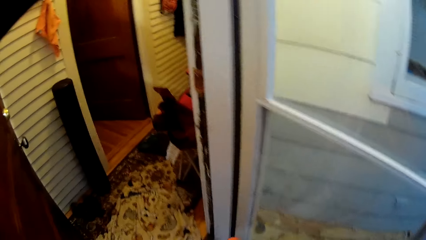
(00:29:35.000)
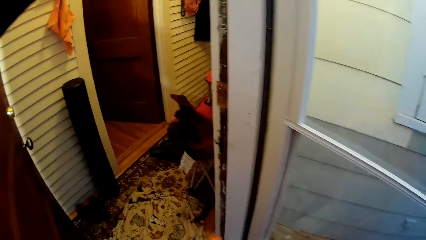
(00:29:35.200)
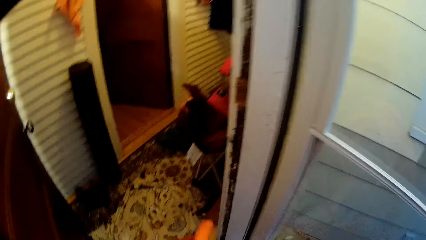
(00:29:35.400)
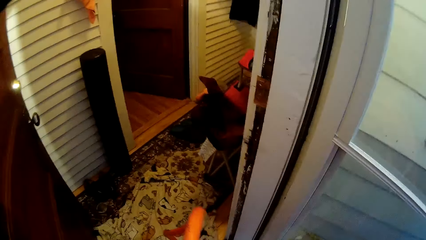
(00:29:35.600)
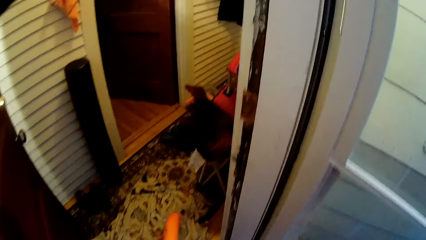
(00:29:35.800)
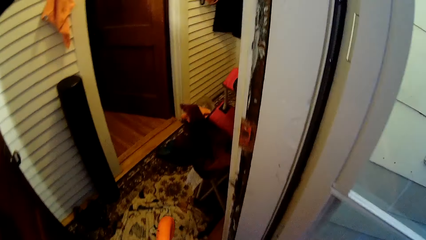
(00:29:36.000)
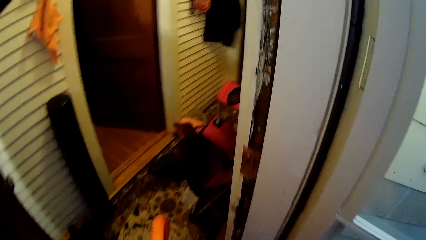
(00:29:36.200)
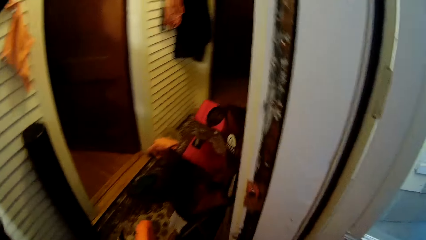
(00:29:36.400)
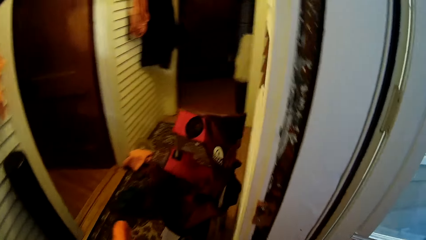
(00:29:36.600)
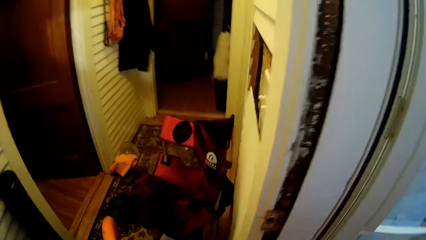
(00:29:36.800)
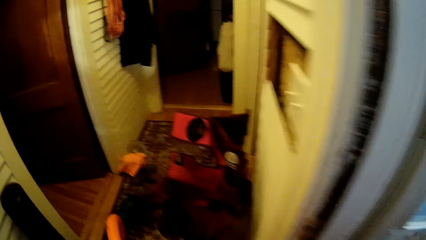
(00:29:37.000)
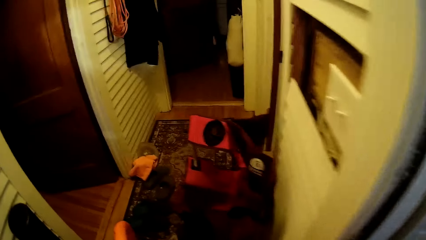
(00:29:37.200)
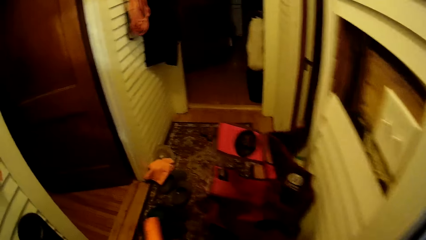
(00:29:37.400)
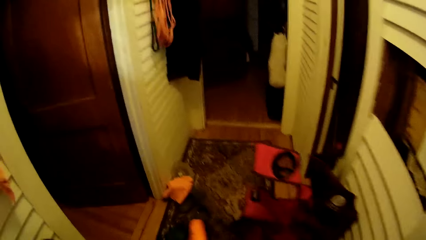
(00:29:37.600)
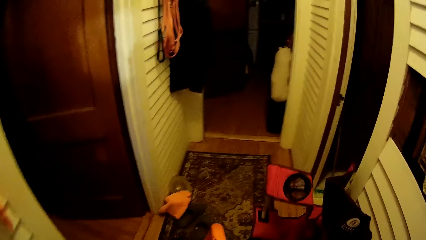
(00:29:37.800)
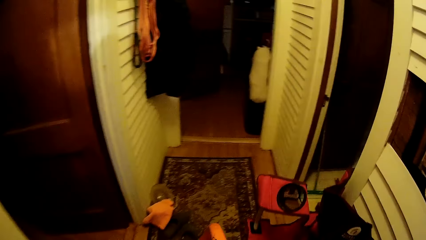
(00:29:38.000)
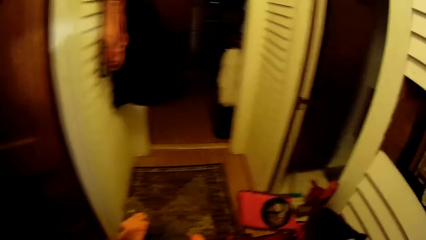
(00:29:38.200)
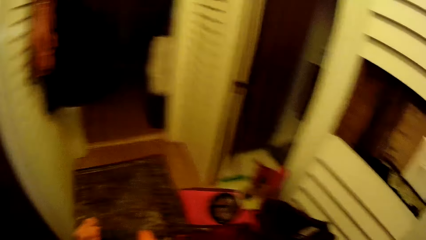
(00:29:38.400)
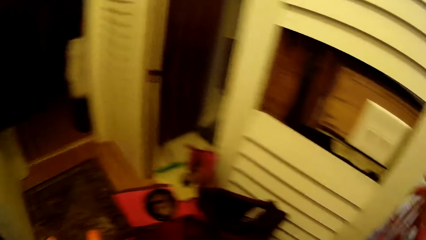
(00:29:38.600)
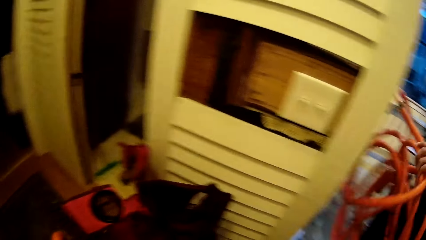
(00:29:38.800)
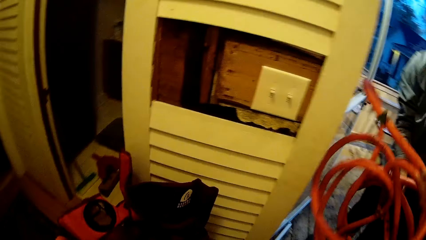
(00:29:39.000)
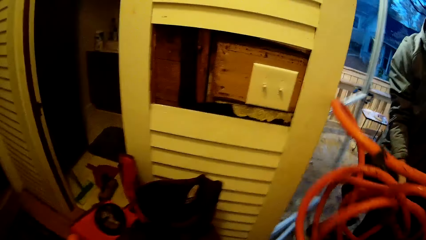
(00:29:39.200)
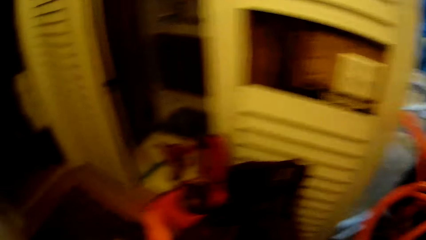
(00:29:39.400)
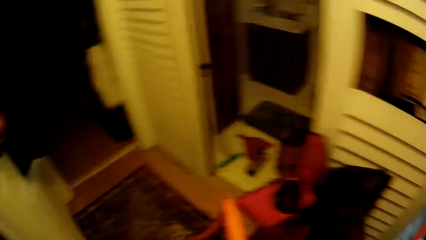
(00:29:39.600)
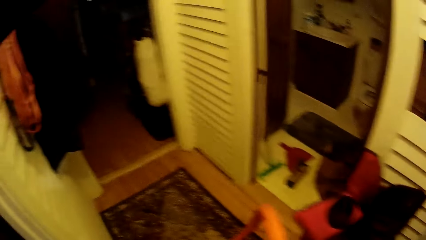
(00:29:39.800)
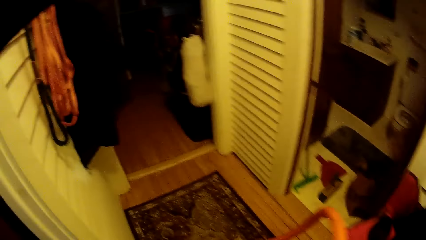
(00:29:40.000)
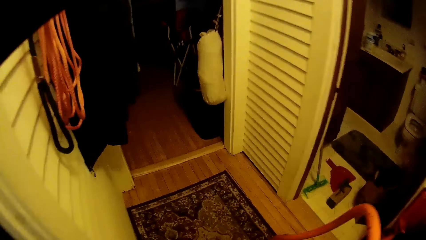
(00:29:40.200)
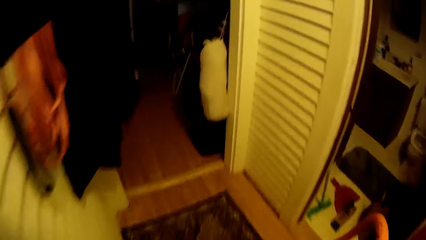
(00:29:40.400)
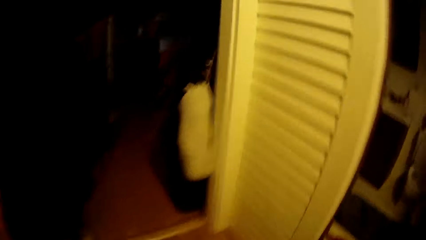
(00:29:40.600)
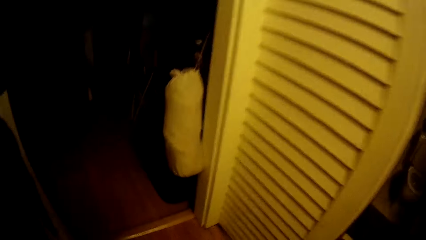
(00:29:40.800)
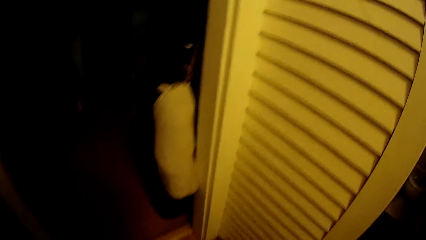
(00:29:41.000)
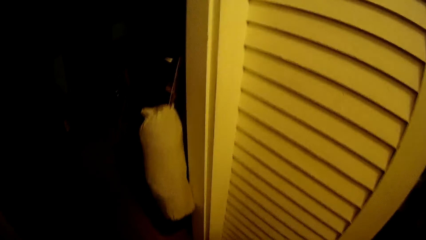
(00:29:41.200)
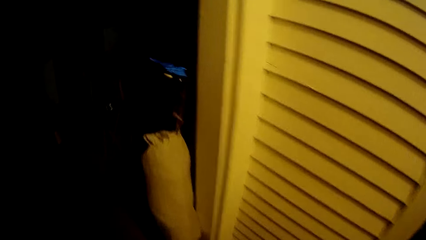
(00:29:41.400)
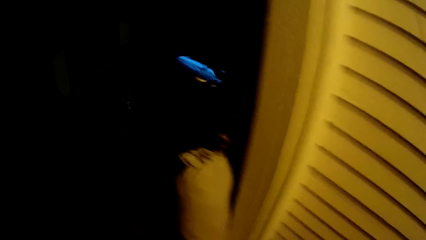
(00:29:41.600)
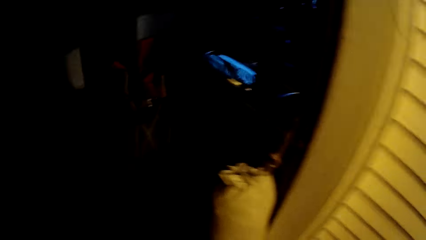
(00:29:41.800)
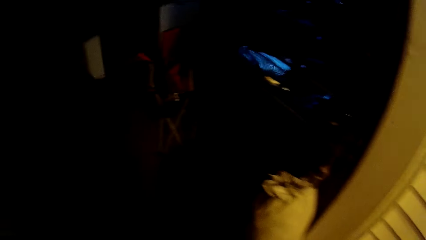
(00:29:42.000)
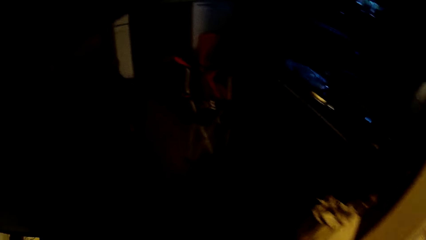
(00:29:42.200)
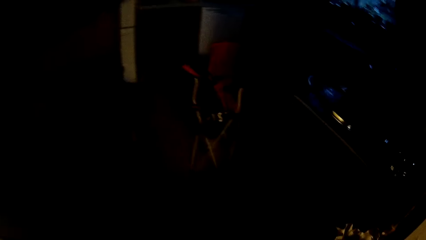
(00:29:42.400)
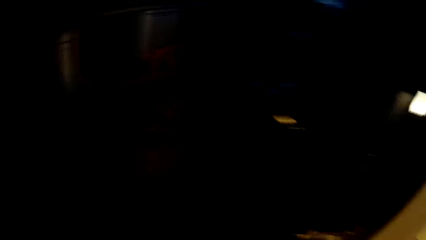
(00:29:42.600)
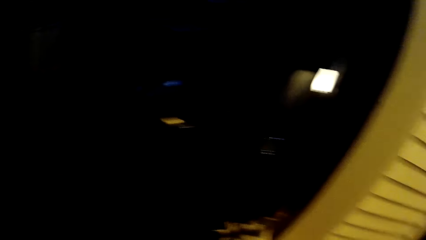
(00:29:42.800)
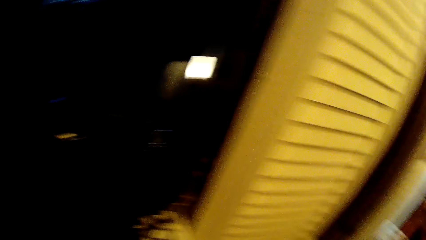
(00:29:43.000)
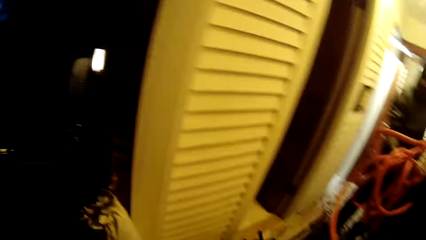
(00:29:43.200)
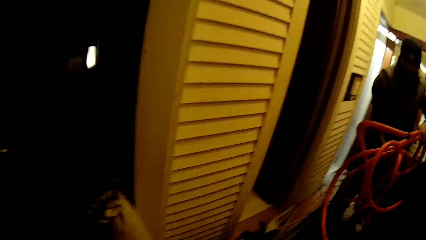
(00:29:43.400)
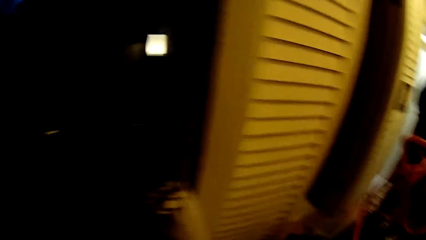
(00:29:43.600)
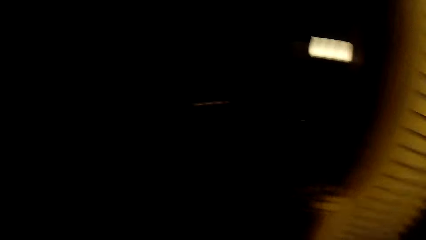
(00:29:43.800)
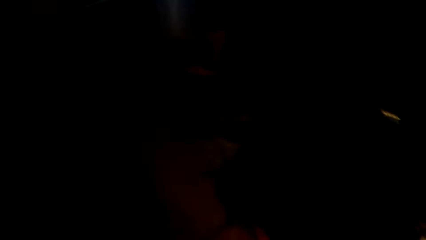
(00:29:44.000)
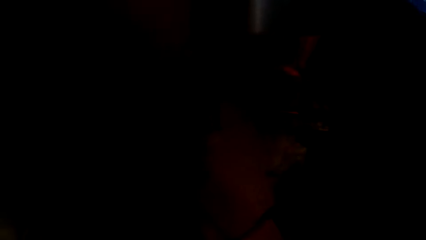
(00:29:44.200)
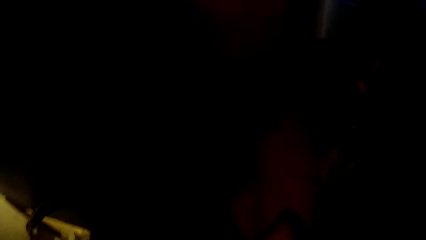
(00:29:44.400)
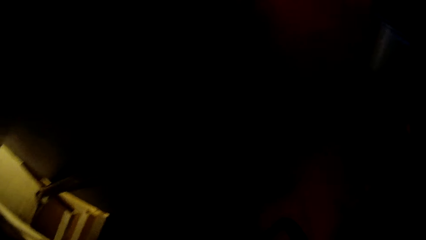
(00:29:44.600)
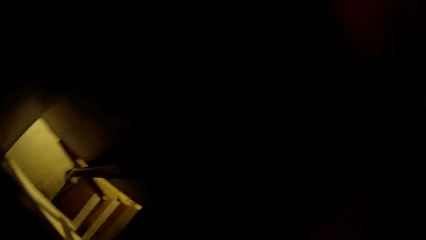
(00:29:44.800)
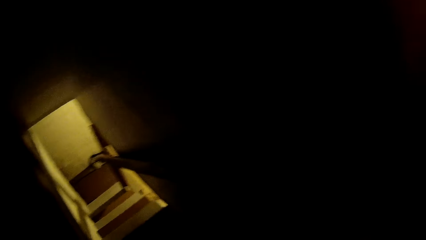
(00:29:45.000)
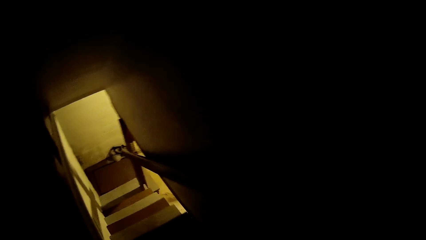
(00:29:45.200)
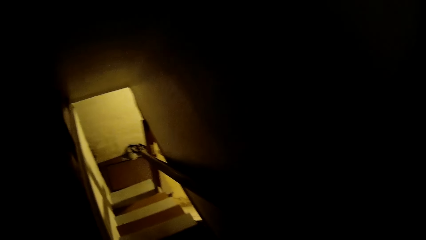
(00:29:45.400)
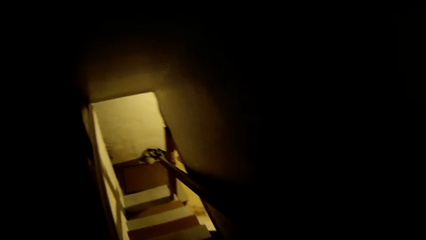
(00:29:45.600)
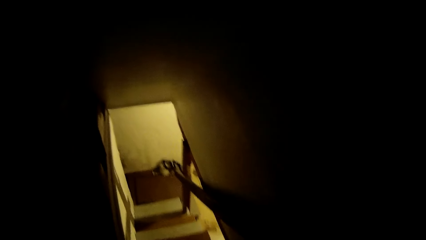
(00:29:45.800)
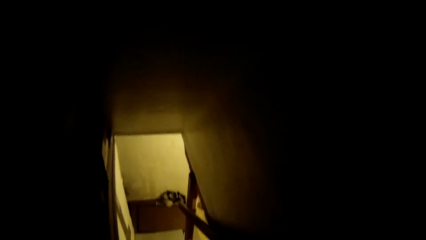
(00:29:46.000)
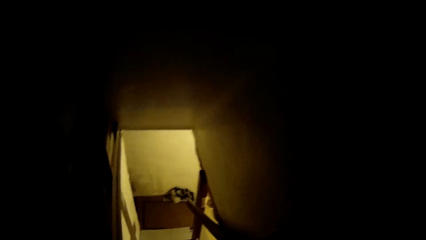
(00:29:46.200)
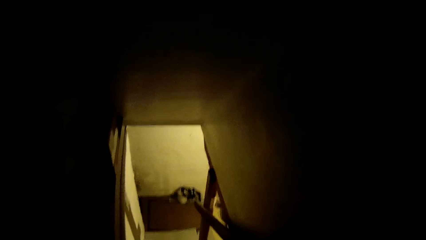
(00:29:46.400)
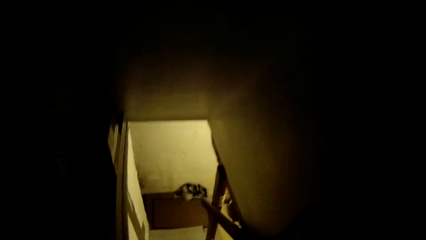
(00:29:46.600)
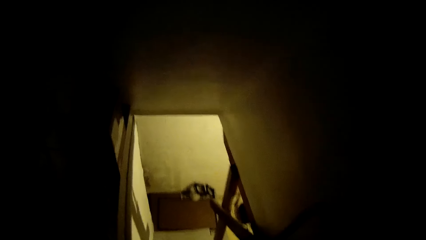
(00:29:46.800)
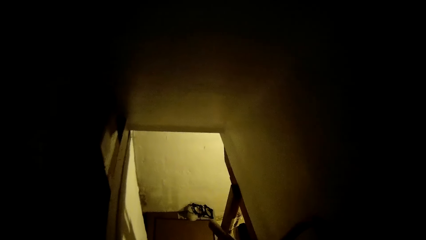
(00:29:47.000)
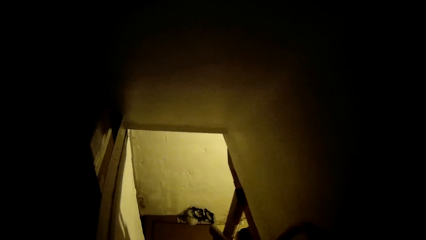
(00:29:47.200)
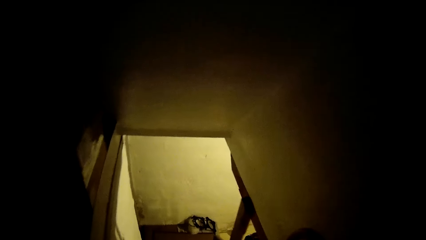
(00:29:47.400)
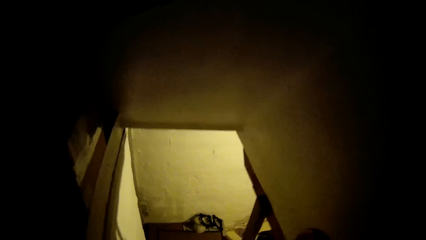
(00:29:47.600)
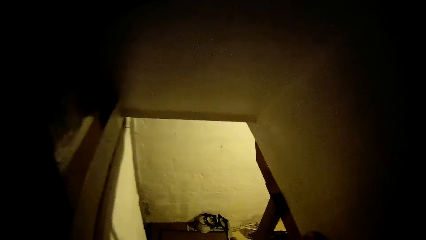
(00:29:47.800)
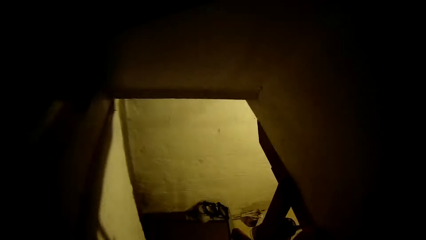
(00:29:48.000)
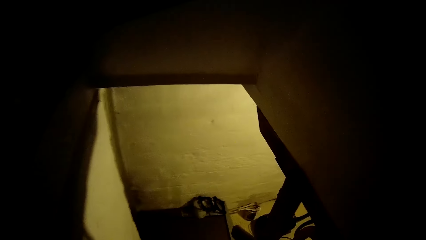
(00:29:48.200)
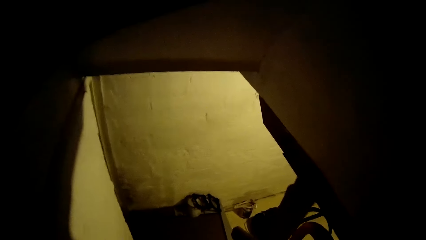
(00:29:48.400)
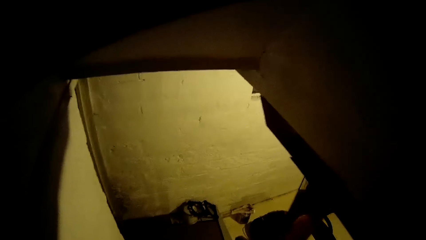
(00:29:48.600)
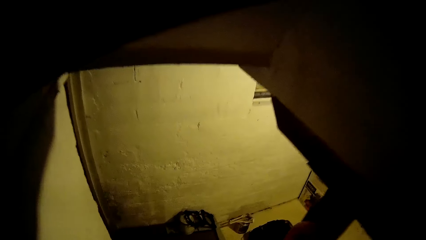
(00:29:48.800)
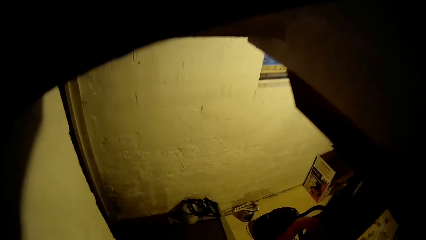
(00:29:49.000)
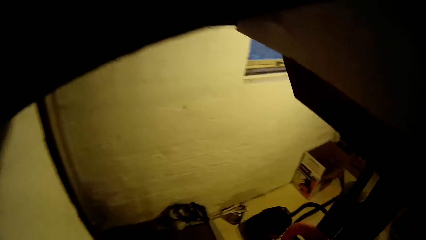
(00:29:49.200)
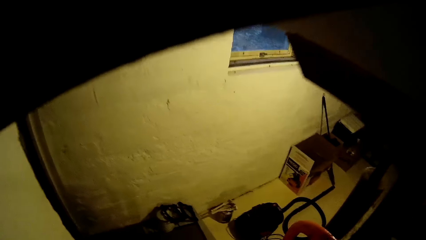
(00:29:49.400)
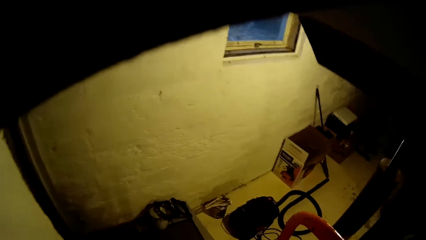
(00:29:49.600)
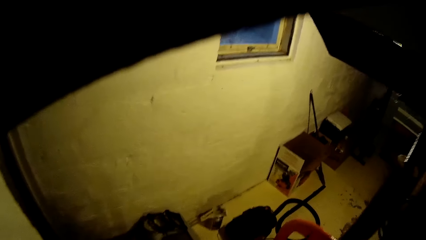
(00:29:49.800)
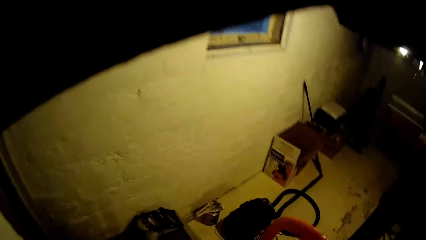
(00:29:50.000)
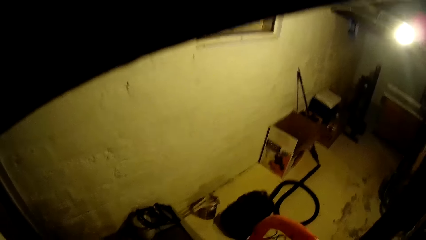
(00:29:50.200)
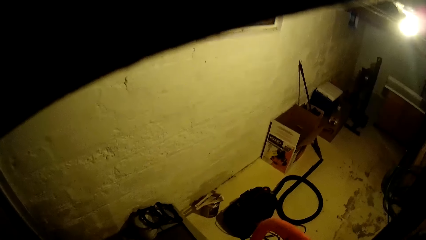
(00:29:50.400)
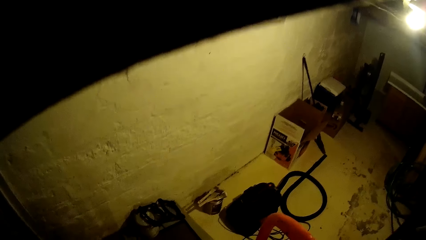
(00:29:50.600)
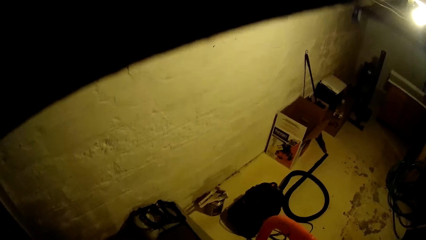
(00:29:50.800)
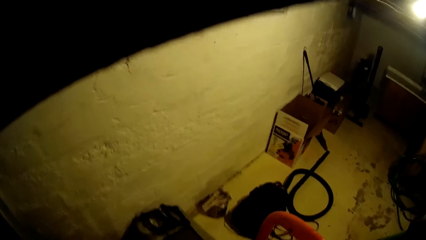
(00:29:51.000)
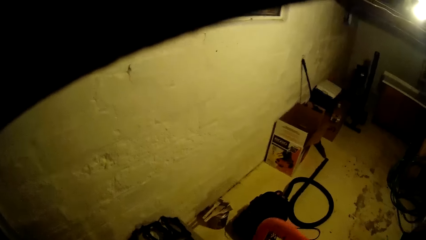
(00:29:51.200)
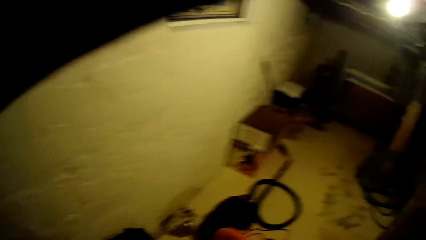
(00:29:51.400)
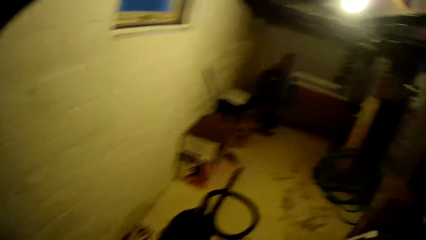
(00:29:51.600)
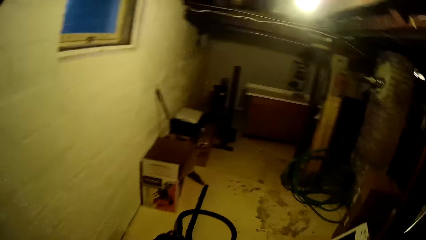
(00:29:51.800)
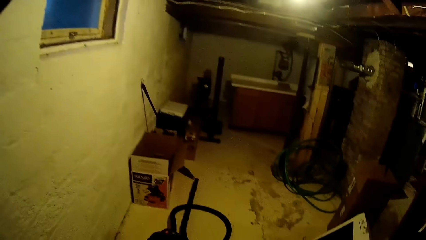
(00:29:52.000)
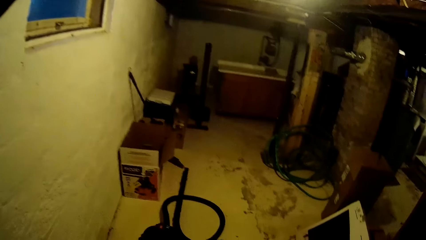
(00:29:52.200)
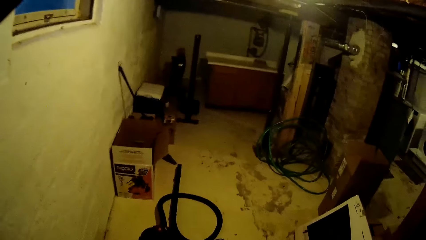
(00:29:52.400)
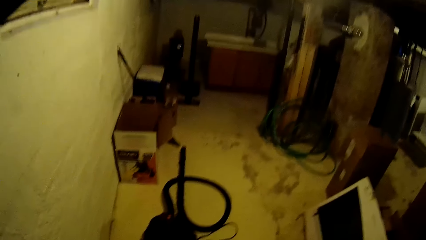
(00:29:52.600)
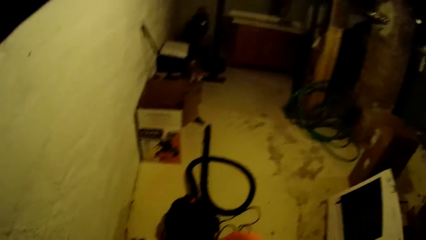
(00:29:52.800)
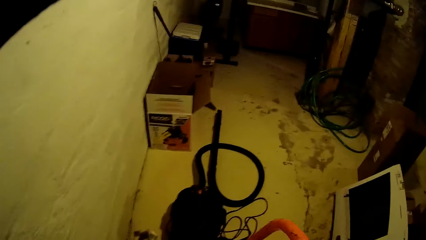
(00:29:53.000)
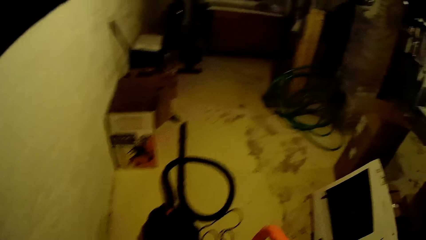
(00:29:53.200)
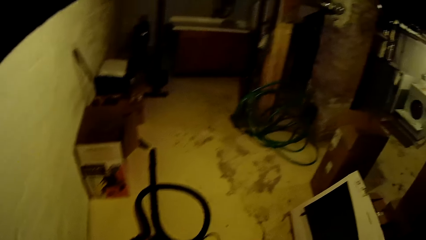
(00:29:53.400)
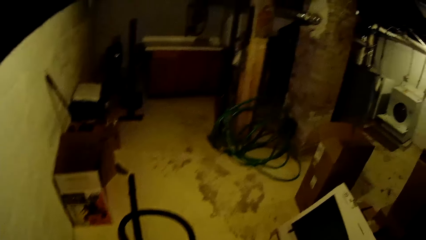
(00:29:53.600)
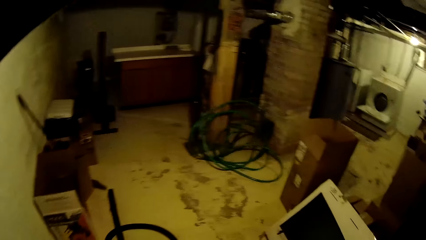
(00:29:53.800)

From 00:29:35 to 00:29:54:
The camera wearer walks into the house. The man walks into the house with the other end of the hose. The camera wearer walks down a flight of stairs to the basement.
